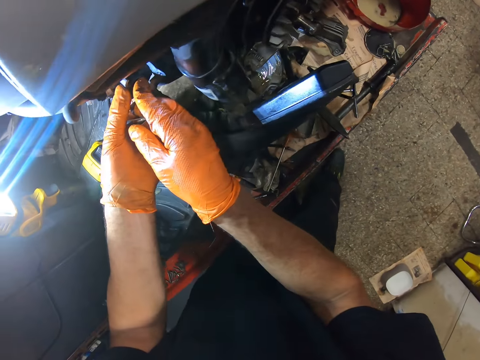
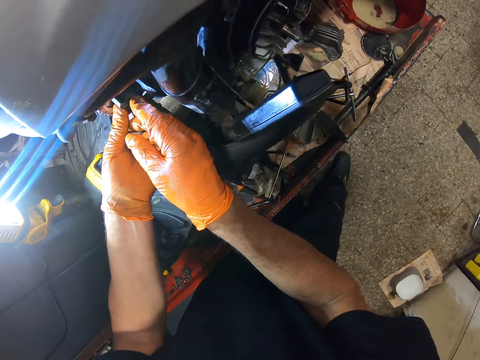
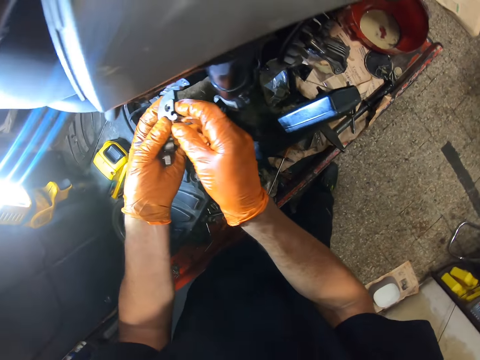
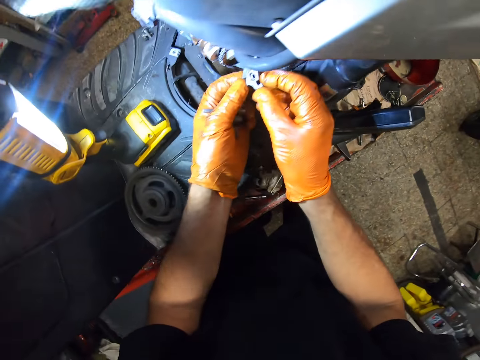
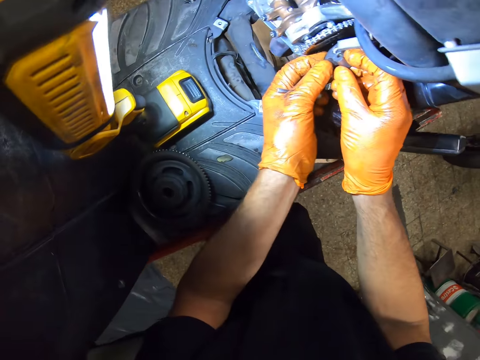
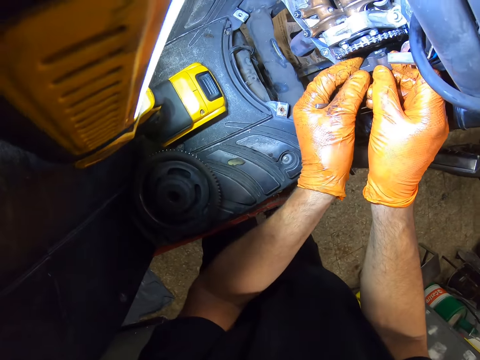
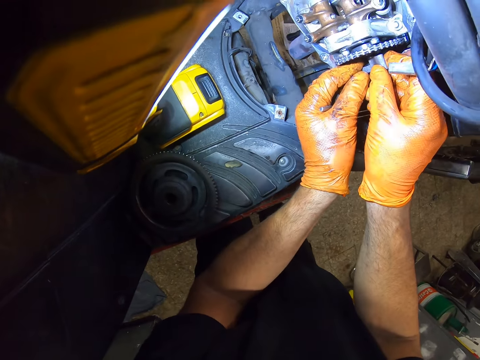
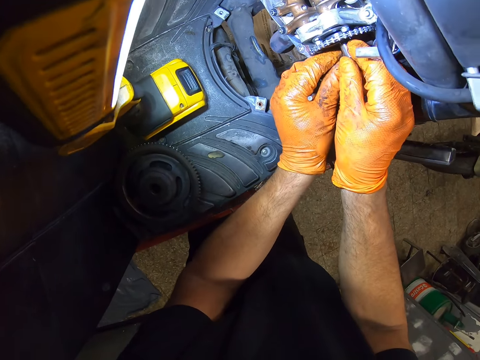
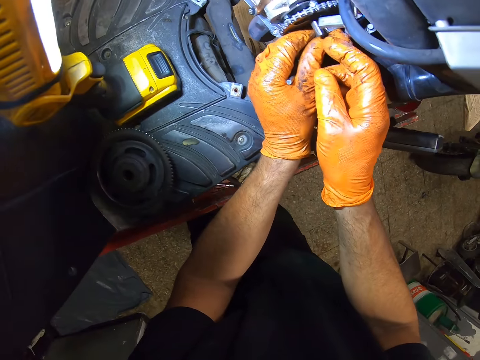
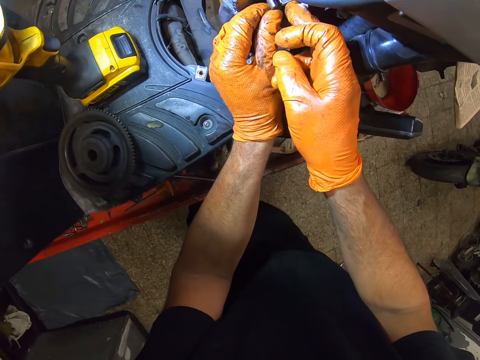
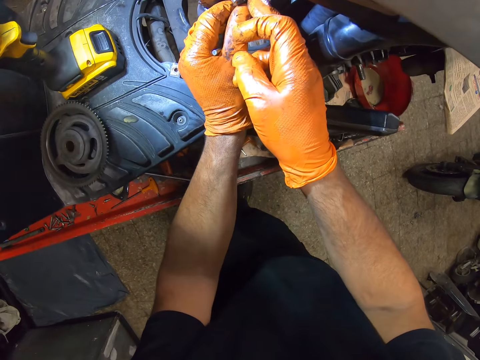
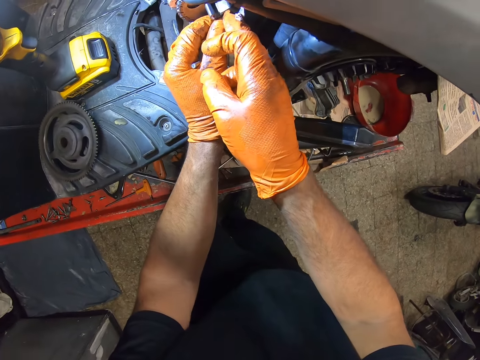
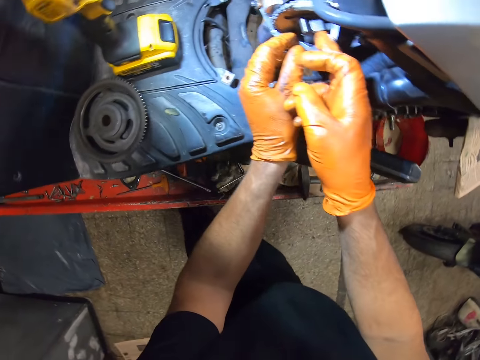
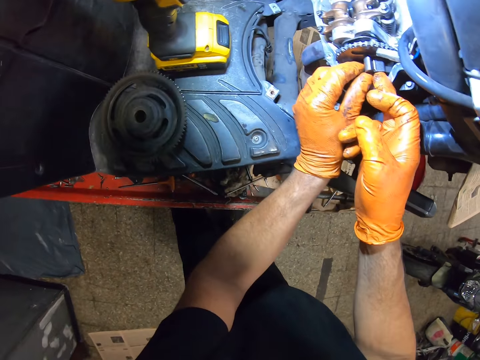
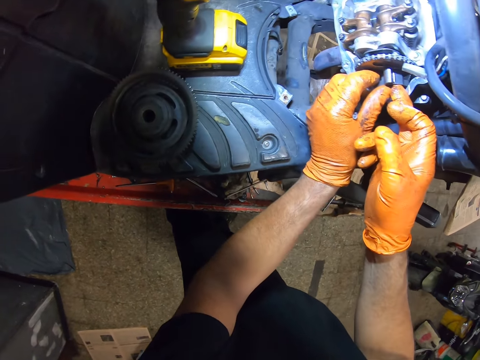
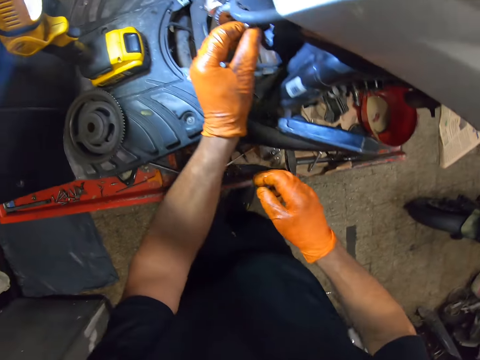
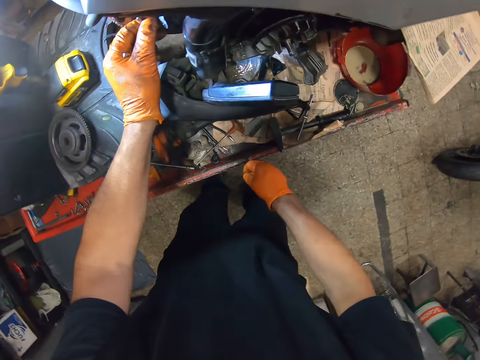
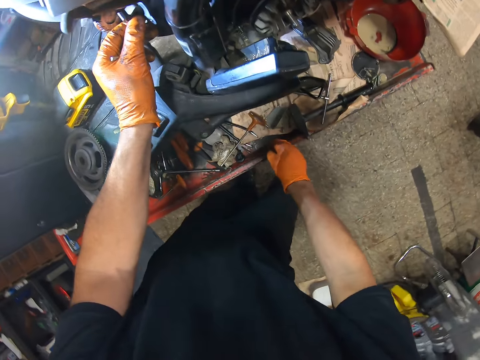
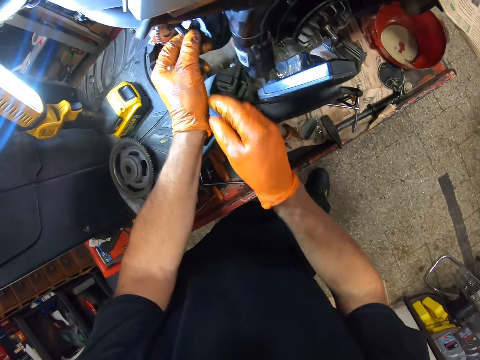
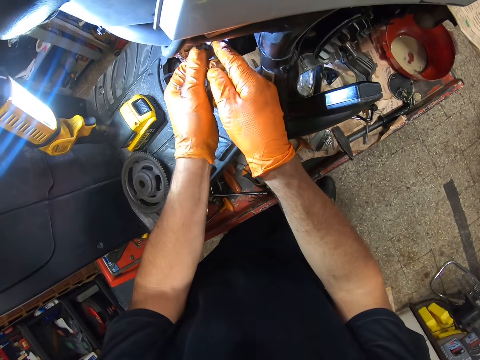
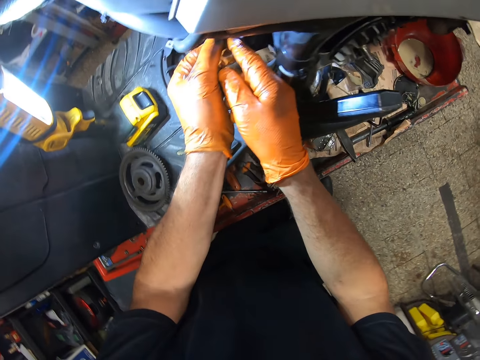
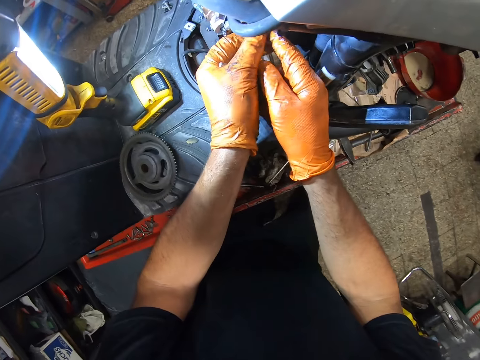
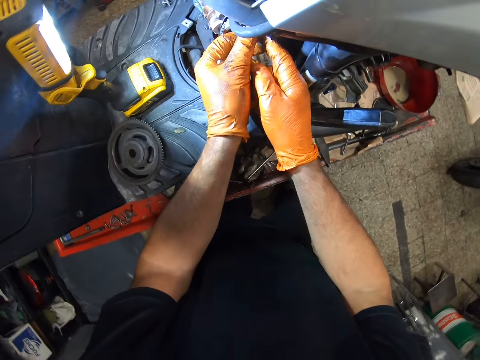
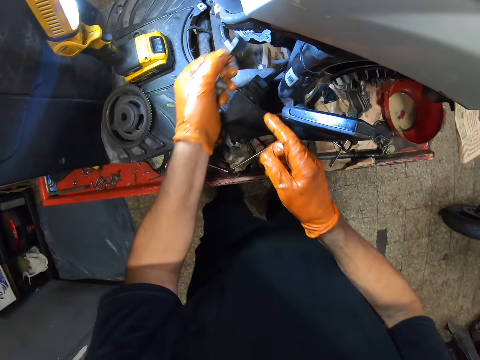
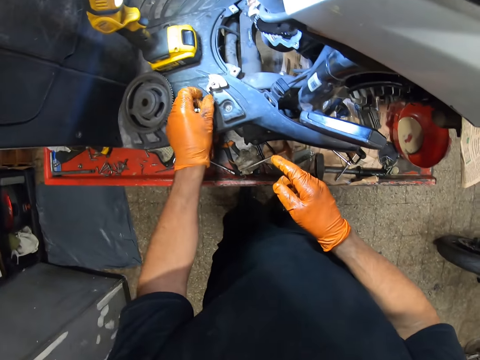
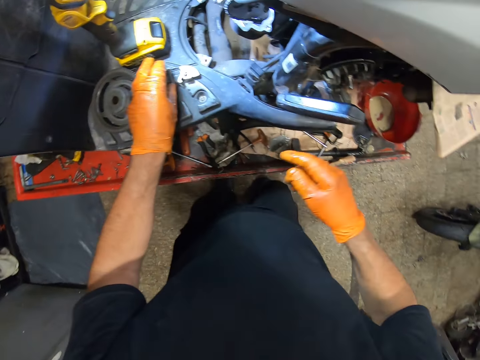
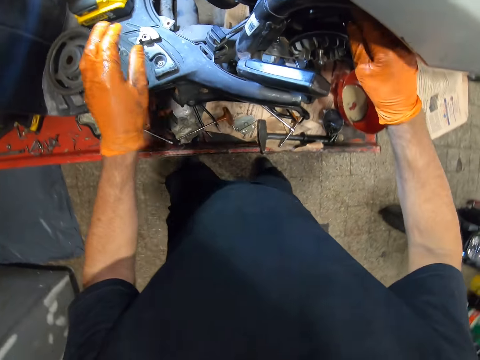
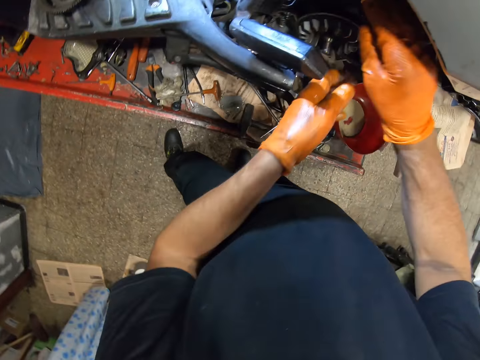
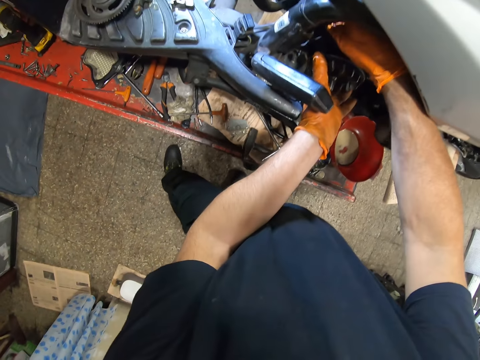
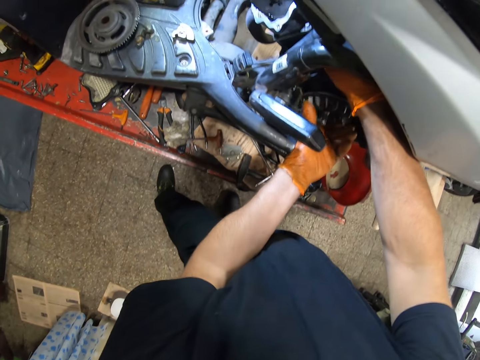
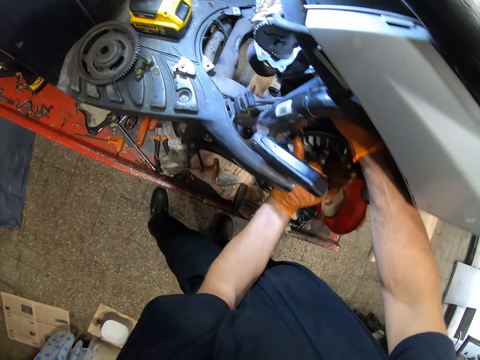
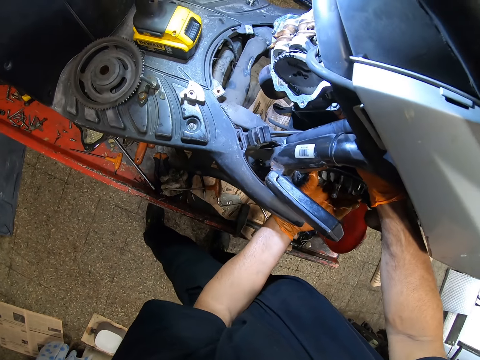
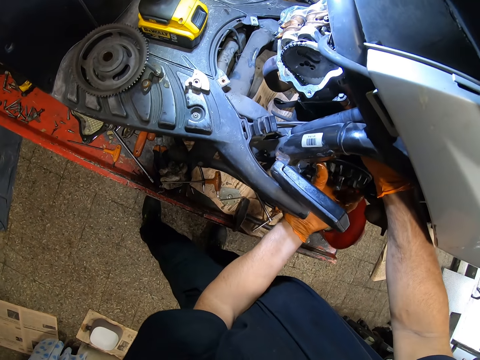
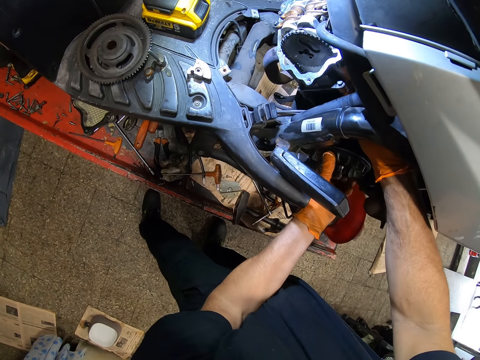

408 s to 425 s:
The camera wearer places the air ring on the motorcycle. He removes something from the motorcycle. He lowers his right hand and lifts his right hand. He removes something from the motorcycle. He drops the air ring on the motorcycle. He places something on the motorcycle. He places his hands on the rotor of the motorcycle. He rolls the rotor of the motorcycle with his left hand.

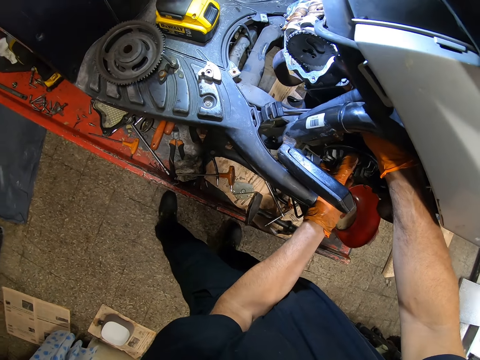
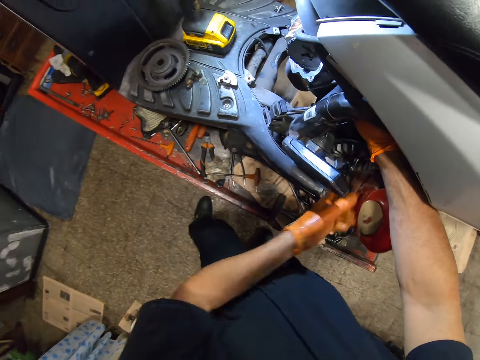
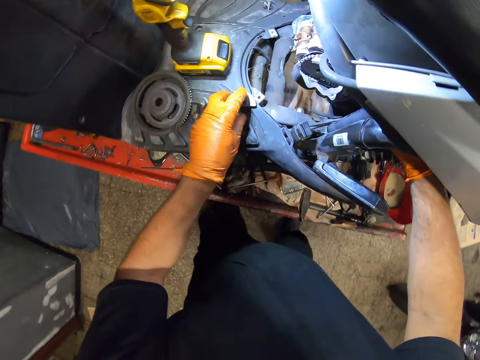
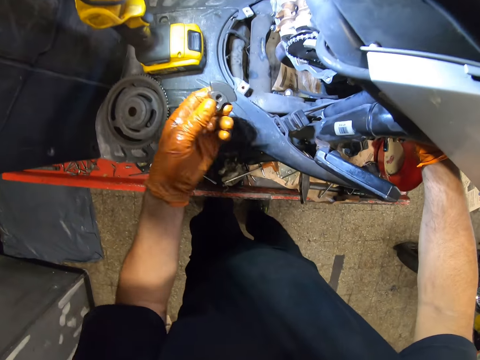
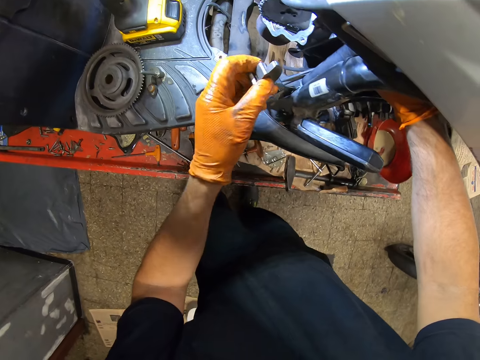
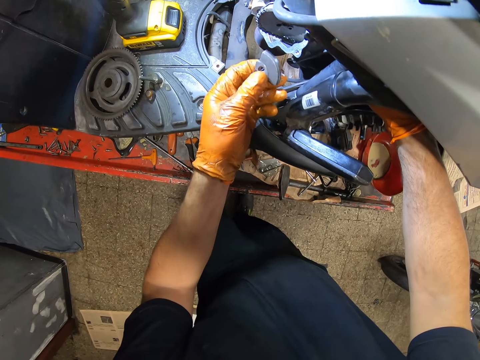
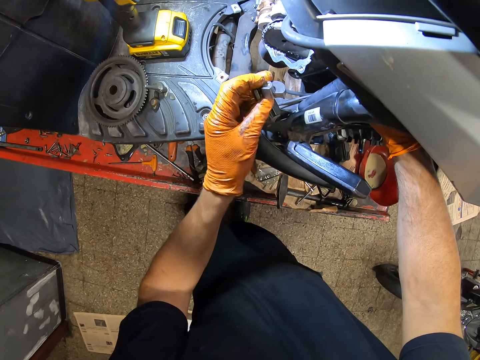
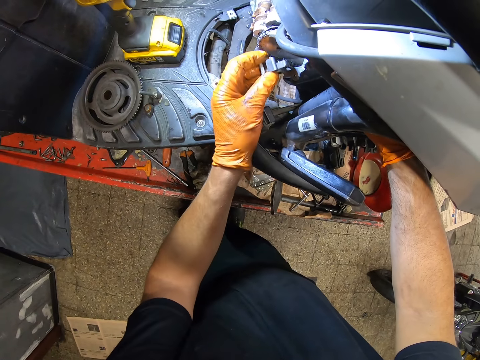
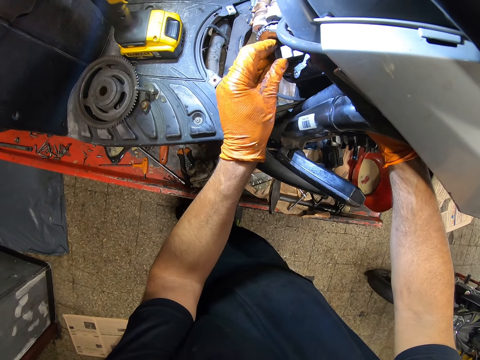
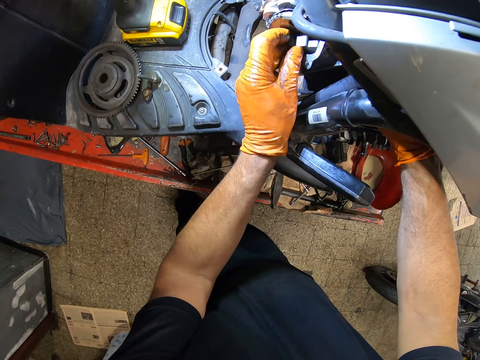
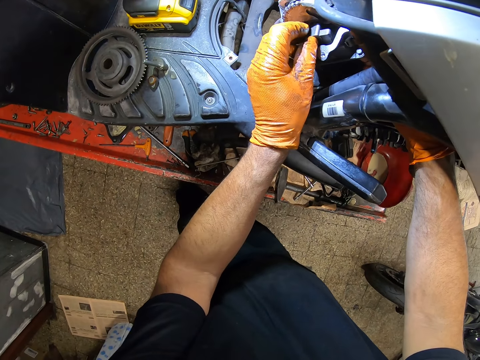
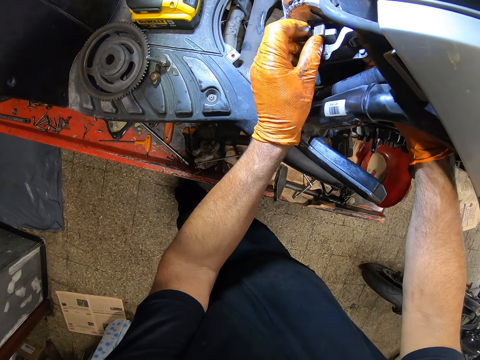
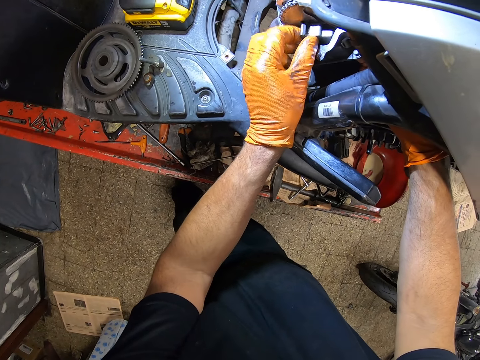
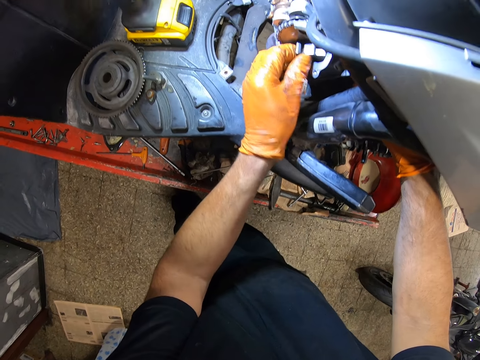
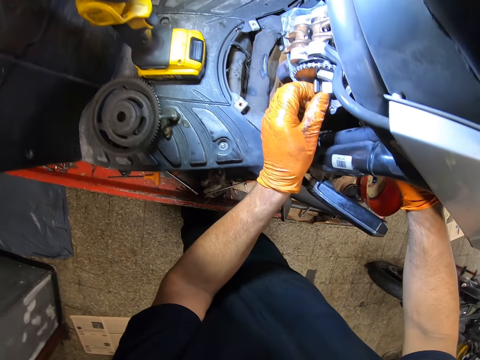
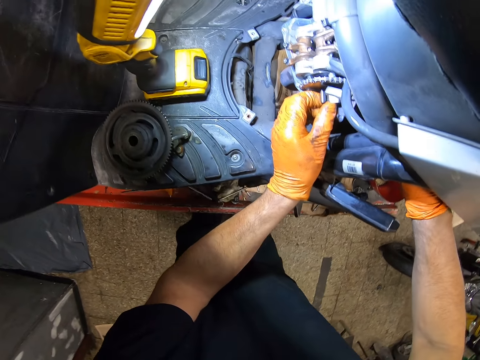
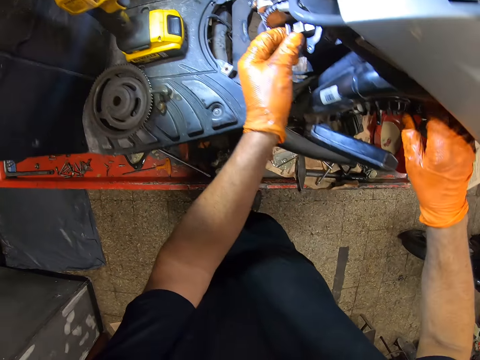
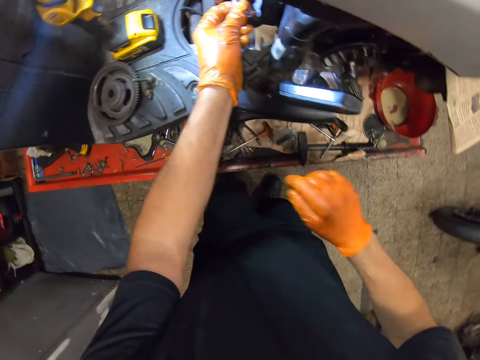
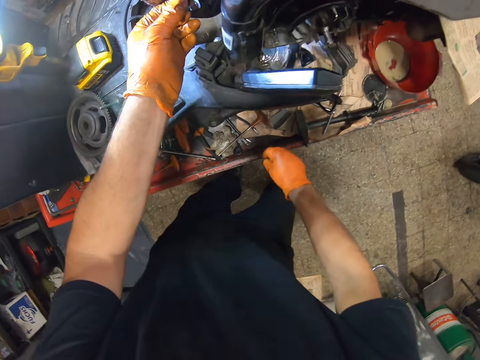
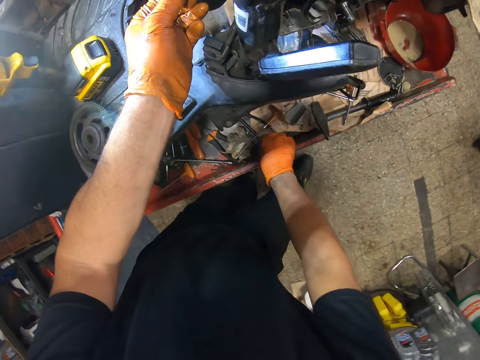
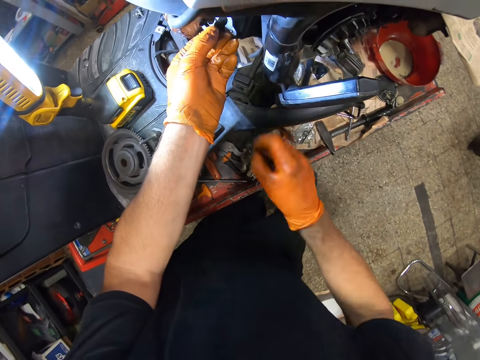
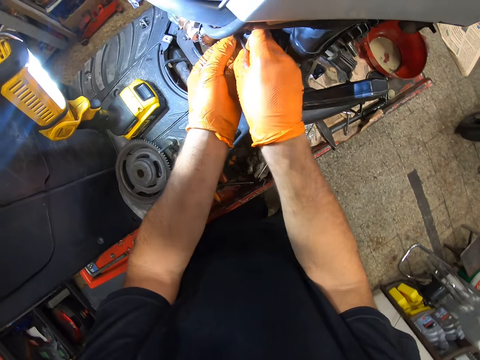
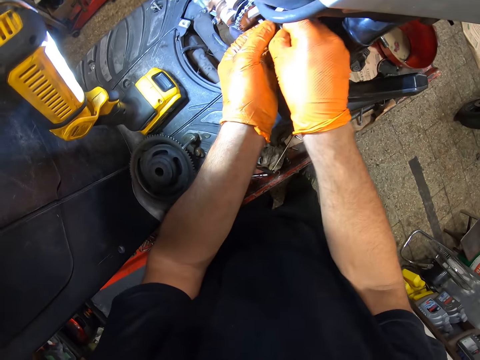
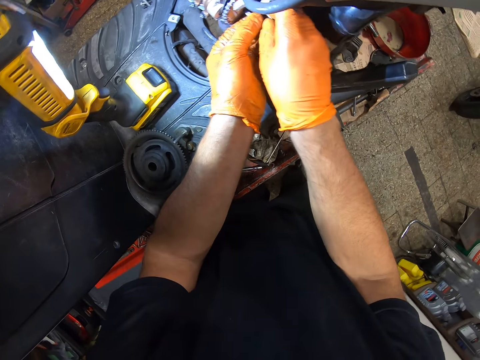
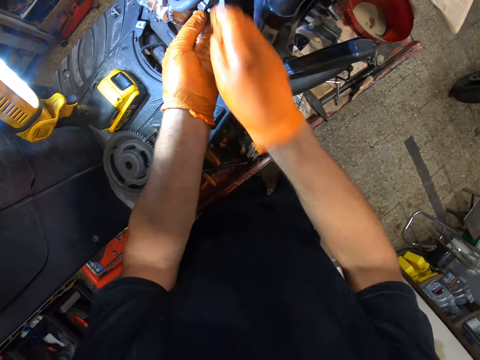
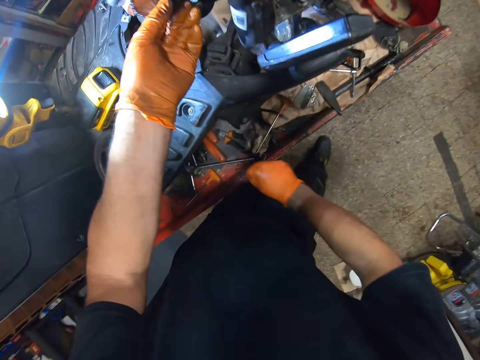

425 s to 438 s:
The camera wearer takes off his left hand from the rotor of the motorcycle. He picks the air ring from the motorcycle. He places the air ring on the motorcycle. He takes off his left hand from the rotor of the motorcycle. He picks up a bolt from the flat metal. He inserts the bolt in the motorcycle.
